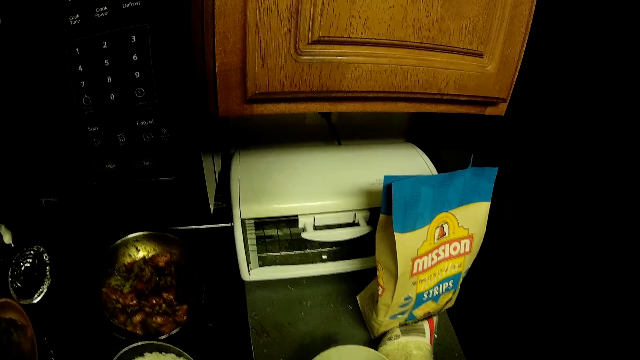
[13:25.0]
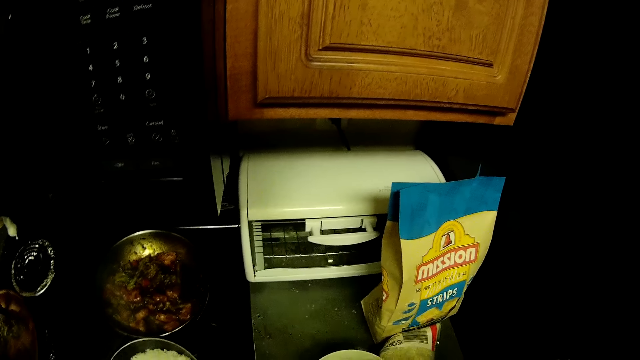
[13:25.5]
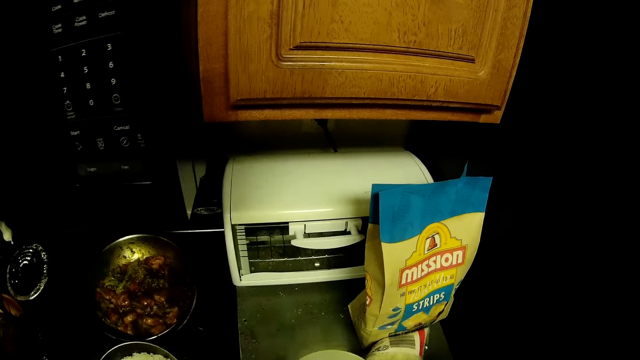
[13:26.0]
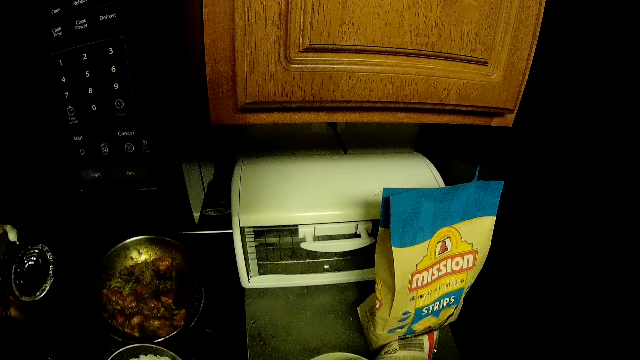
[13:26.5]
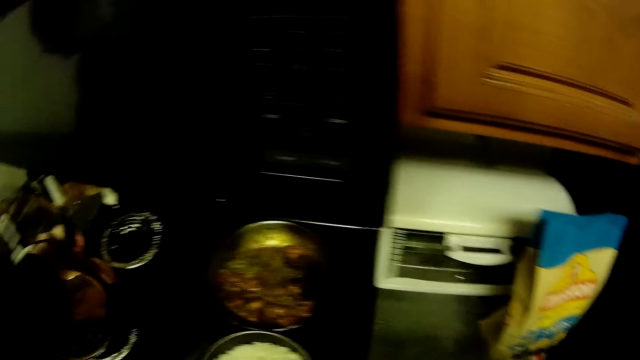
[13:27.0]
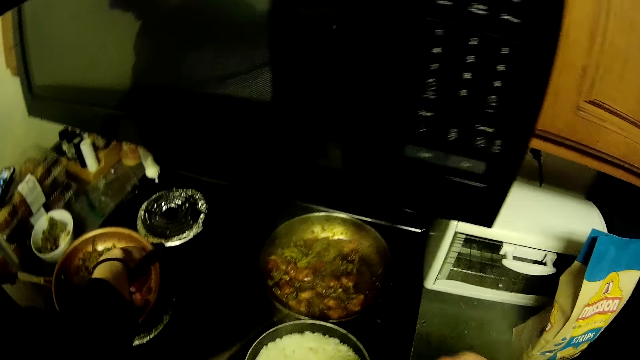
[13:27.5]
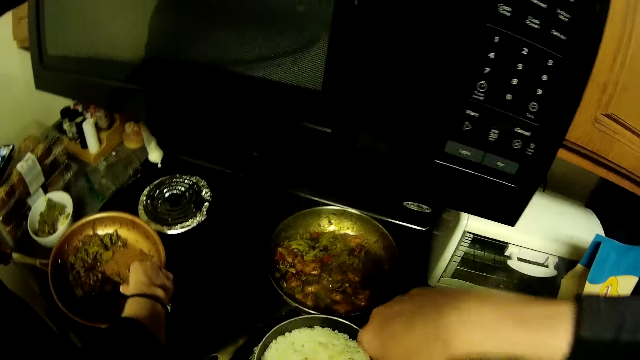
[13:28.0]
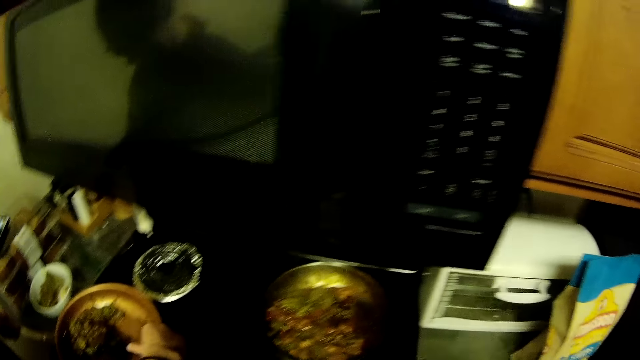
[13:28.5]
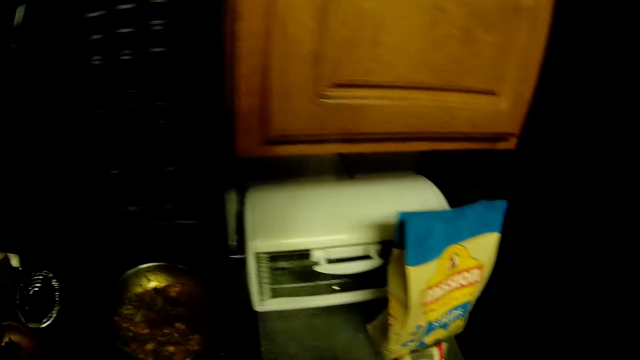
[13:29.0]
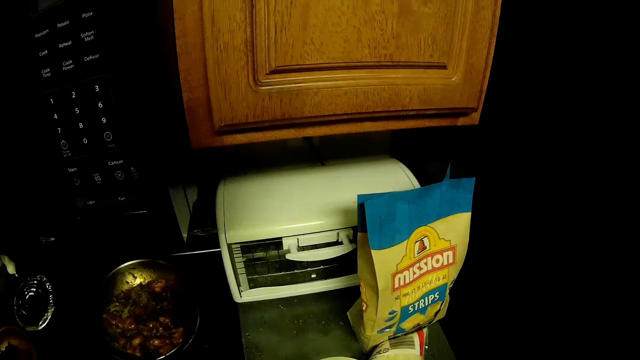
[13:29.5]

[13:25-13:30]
A lady scoops the greens with the spoon. The lady serves food. The lady puts the greens in the bowl. The camera wearer looks round a house.

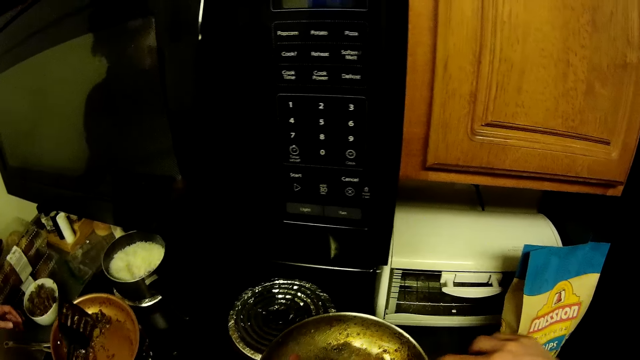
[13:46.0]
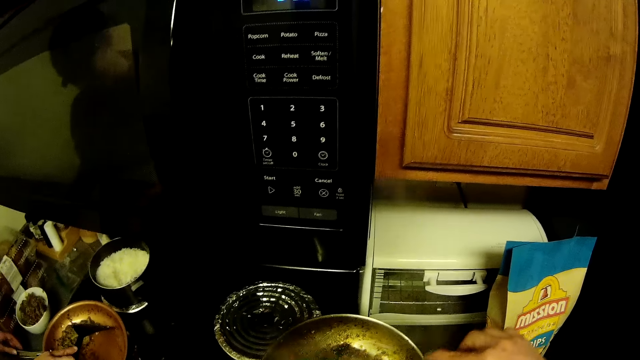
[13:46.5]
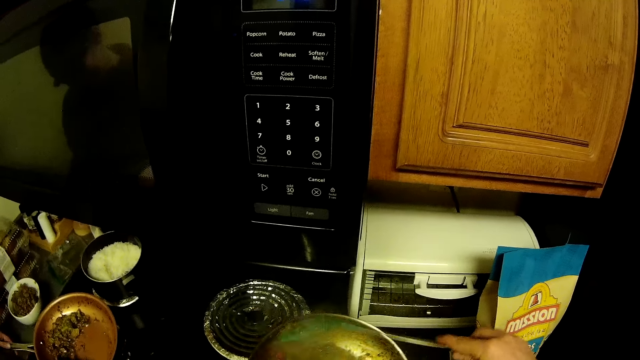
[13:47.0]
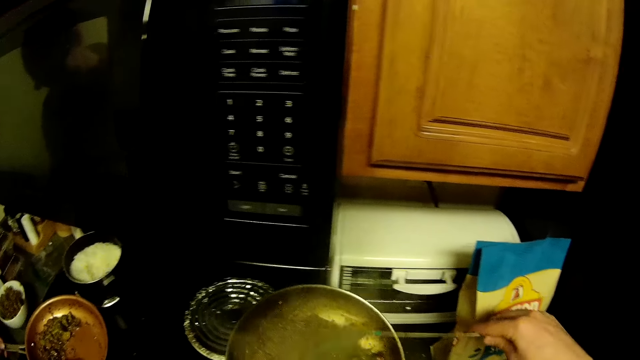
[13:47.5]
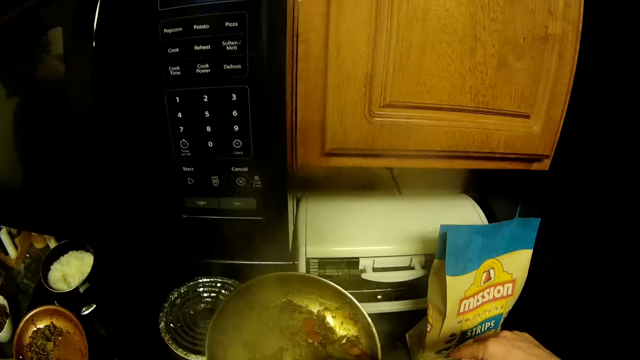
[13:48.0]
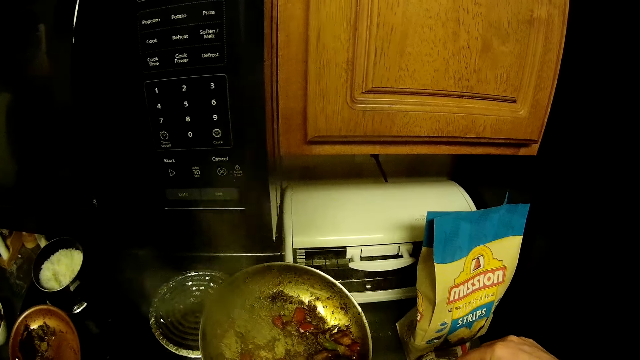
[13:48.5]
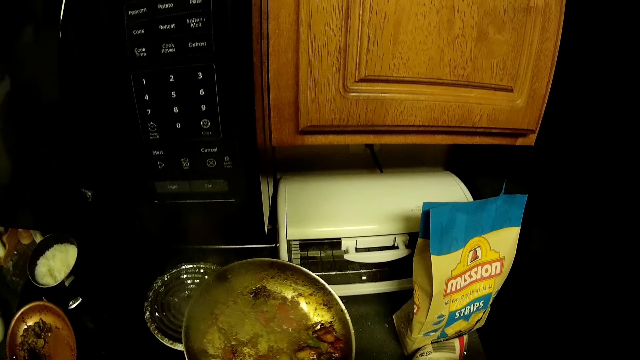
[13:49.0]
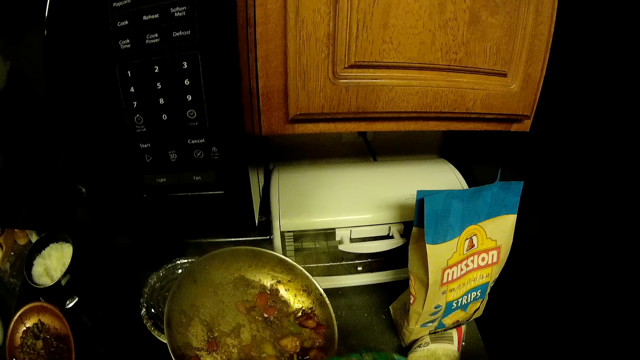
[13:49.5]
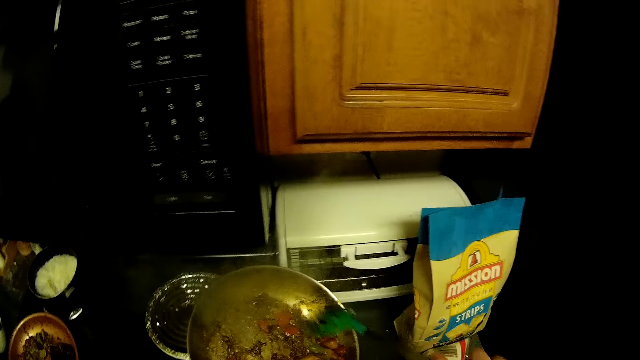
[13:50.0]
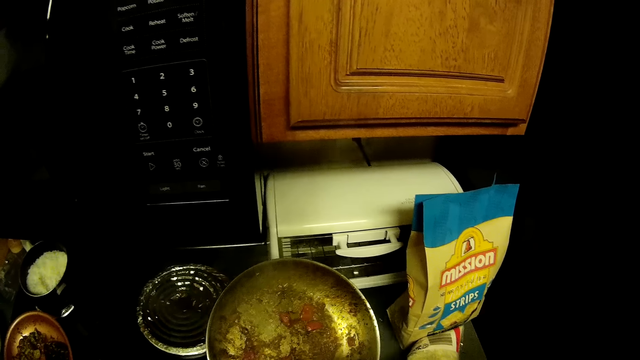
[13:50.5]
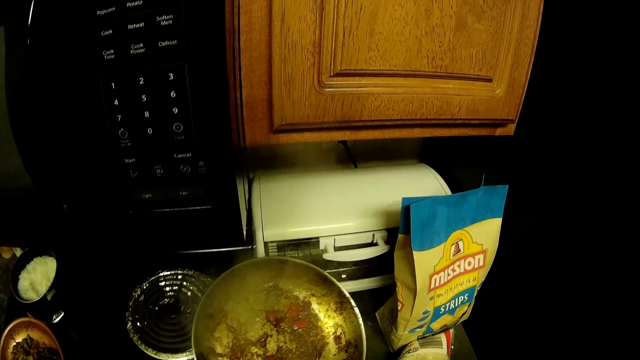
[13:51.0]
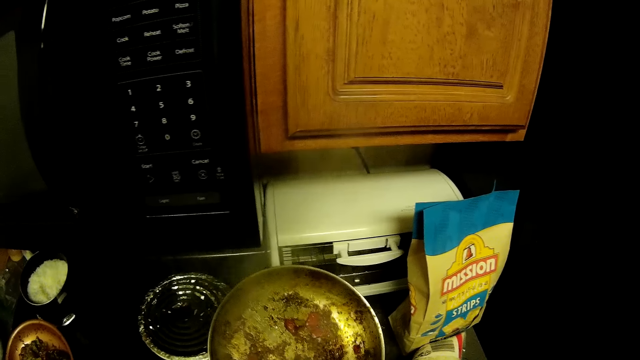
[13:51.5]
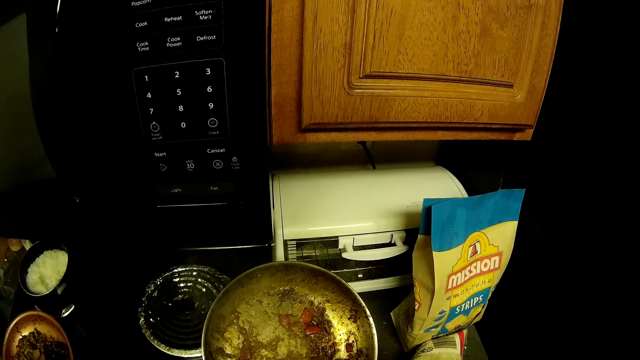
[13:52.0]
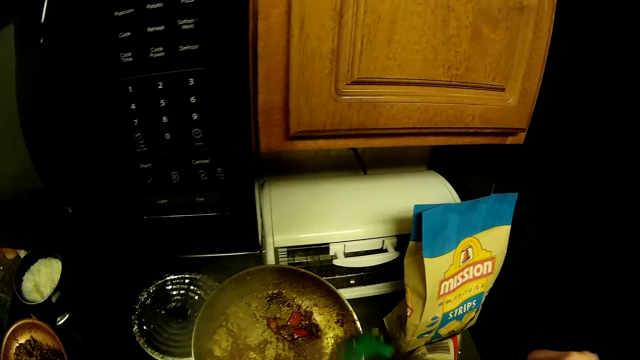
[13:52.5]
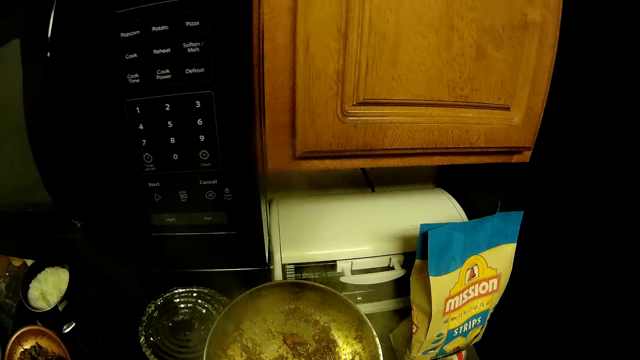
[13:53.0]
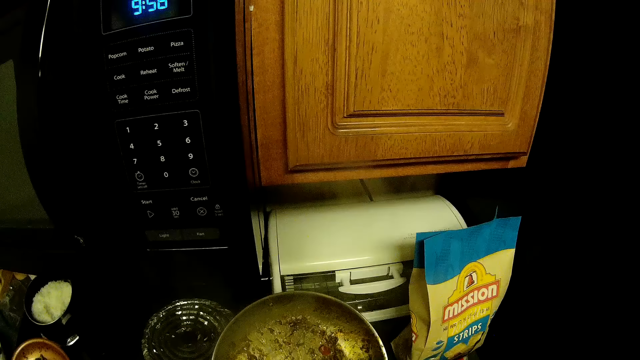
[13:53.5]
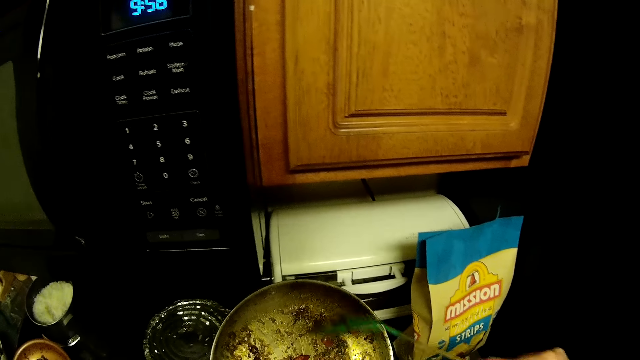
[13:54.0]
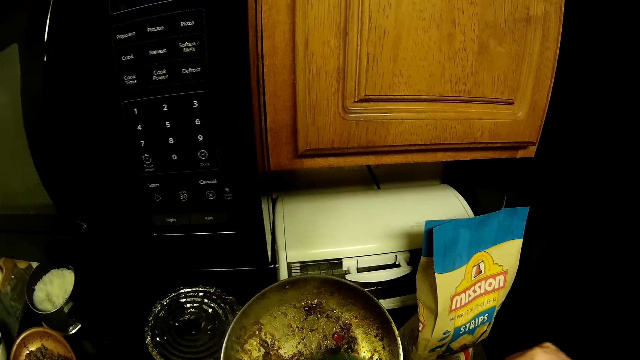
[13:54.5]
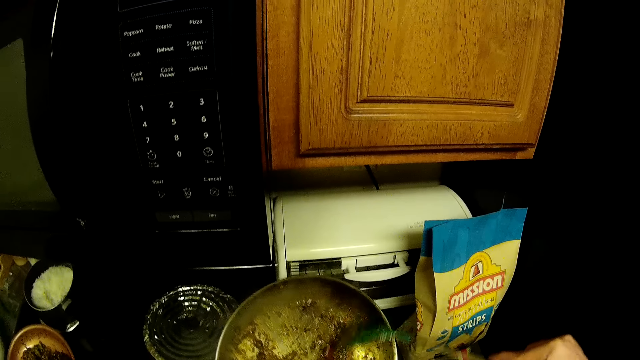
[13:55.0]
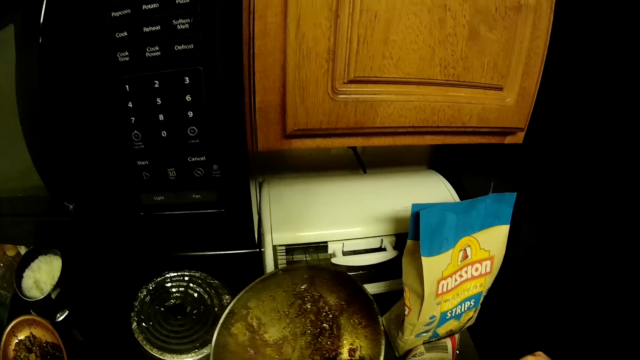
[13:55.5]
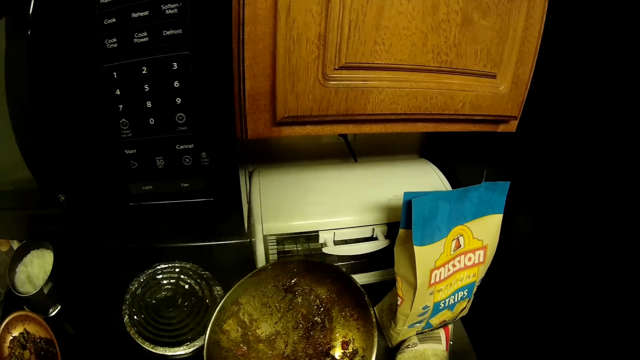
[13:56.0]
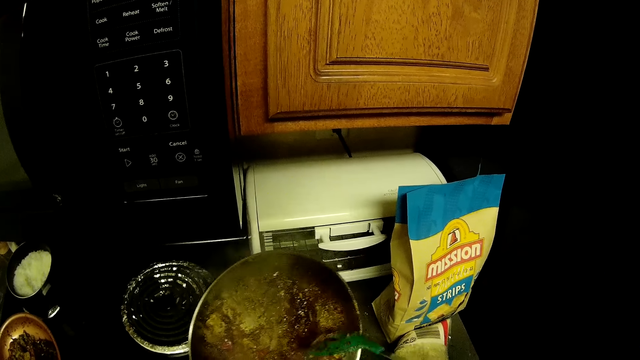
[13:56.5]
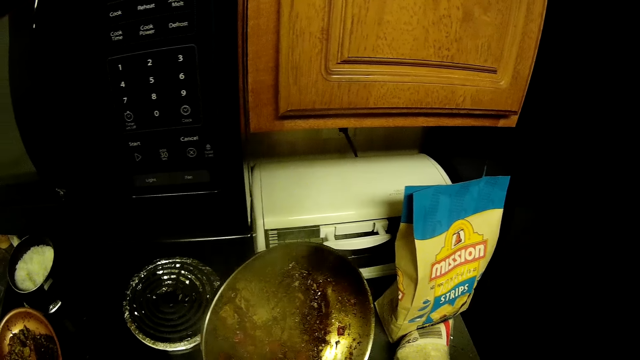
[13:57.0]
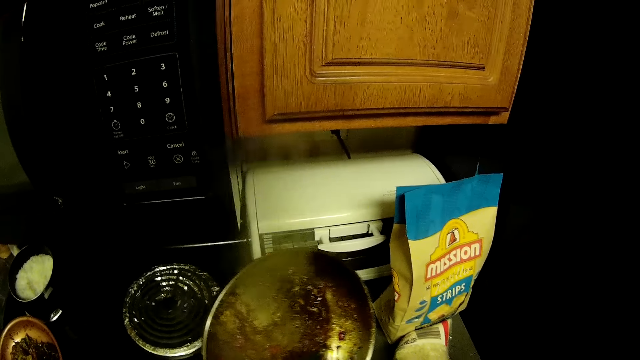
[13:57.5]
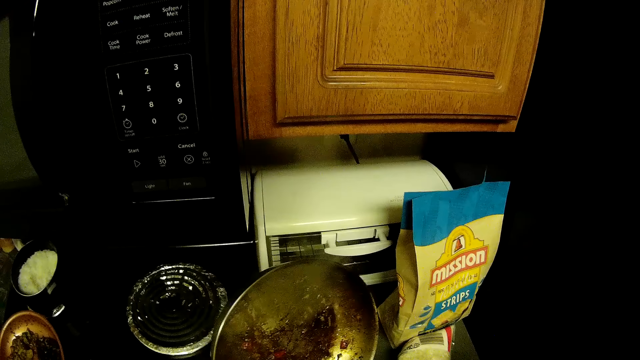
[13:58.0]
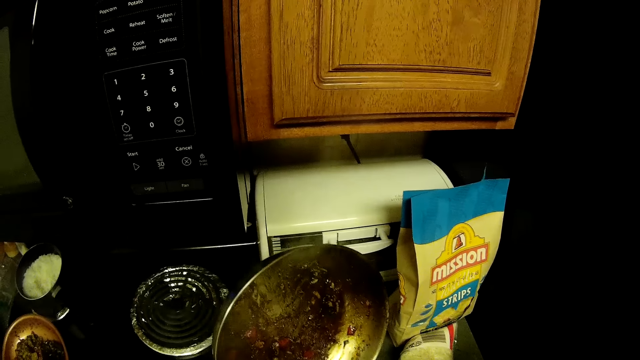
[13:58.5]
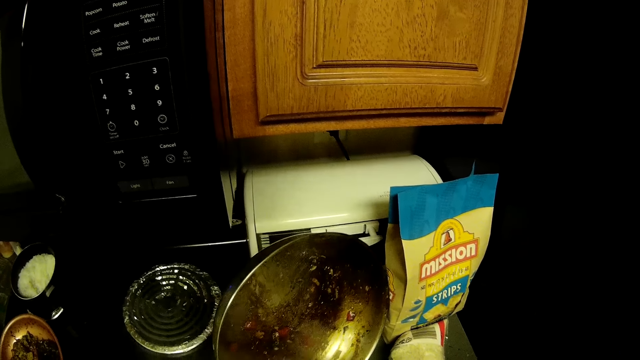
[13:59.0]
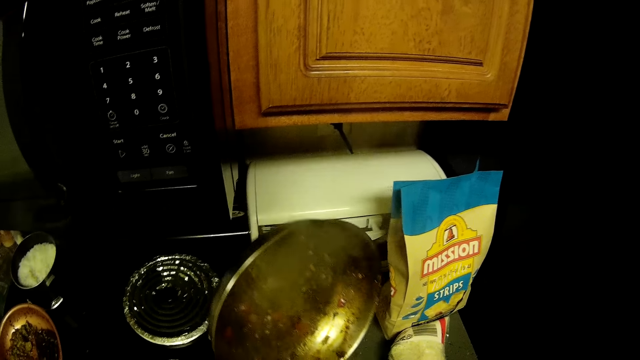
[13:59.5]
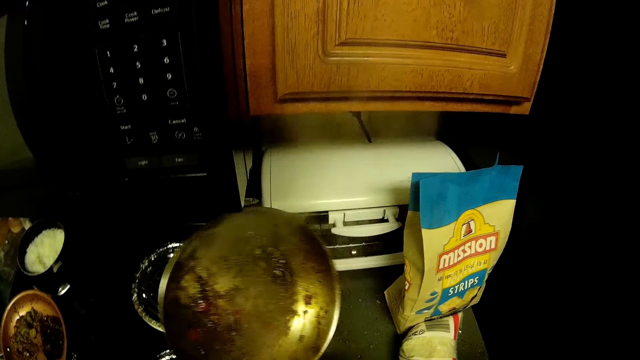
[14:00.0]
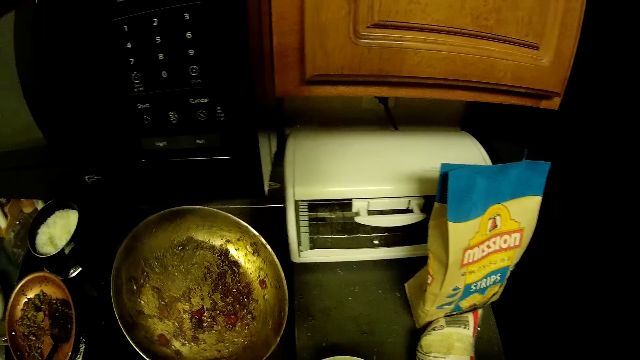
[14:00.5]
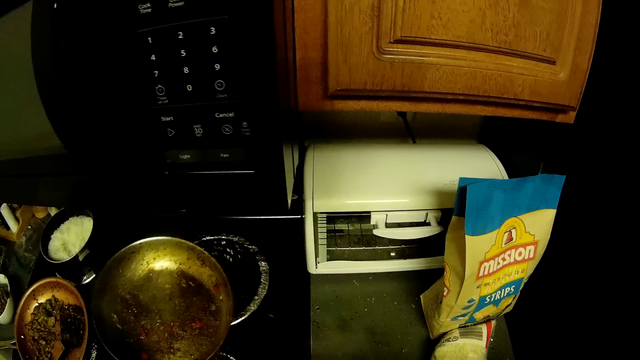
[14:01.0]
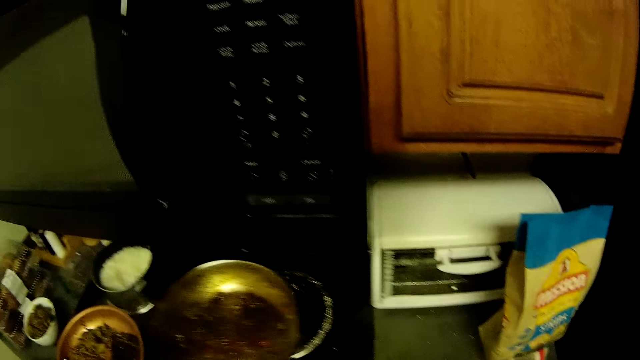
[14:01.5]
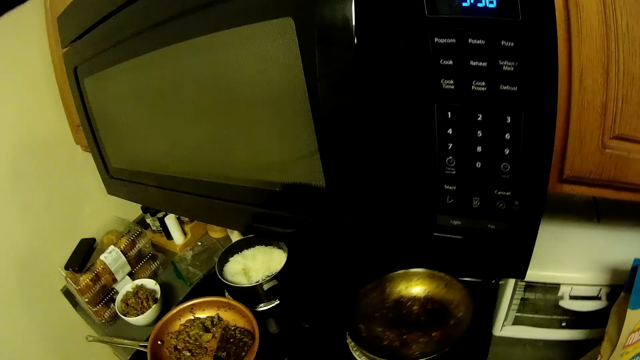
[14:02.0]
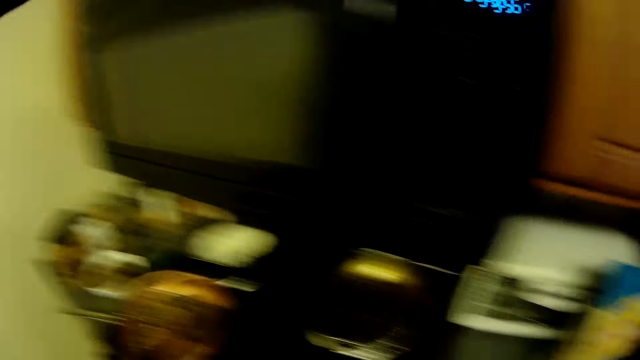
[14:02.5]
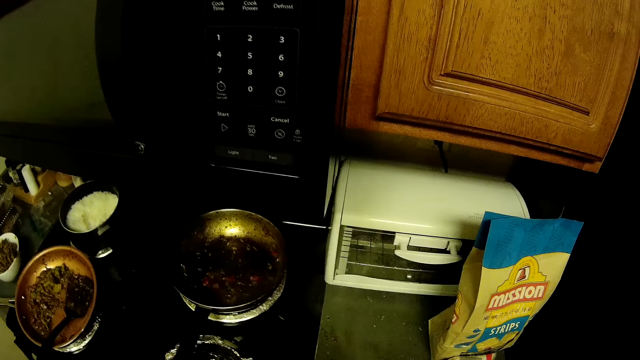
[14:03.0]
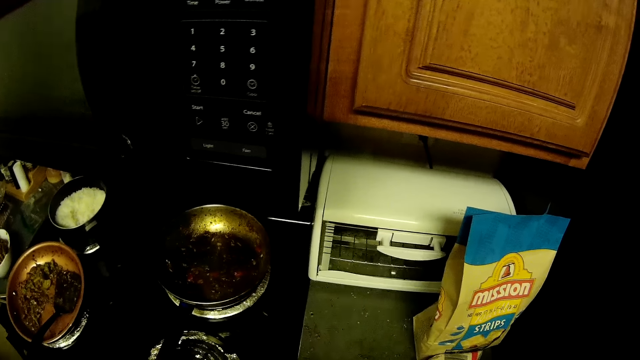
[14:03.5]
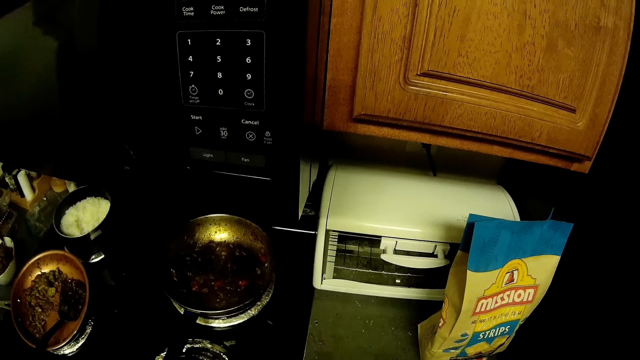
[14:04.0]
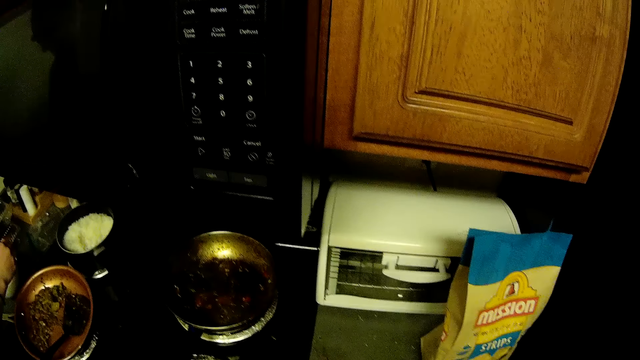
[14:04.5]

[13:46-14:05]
The camera wearer holds a cooking stick and scoops food in a pan. They pack food from a deep pan. They put the deep pan on a pot.
